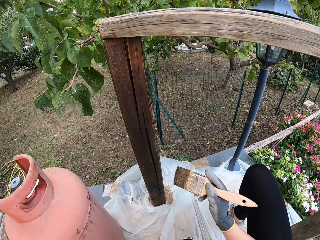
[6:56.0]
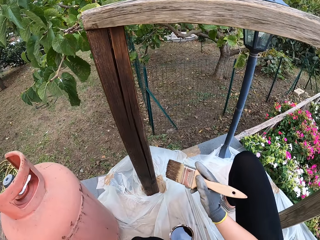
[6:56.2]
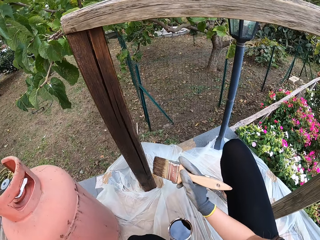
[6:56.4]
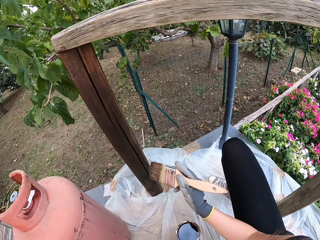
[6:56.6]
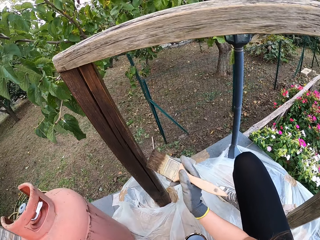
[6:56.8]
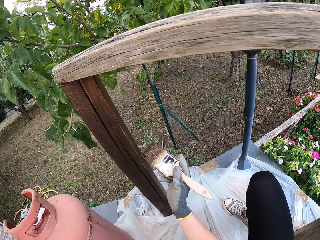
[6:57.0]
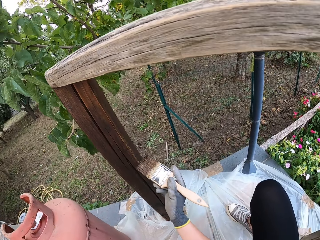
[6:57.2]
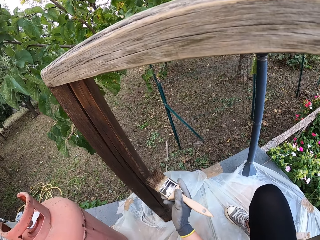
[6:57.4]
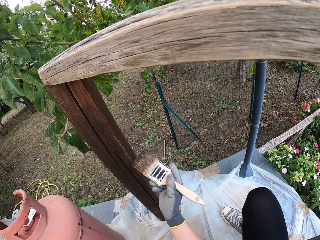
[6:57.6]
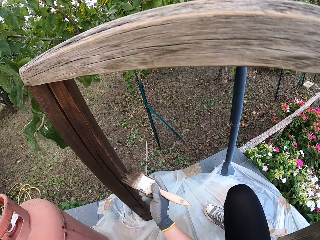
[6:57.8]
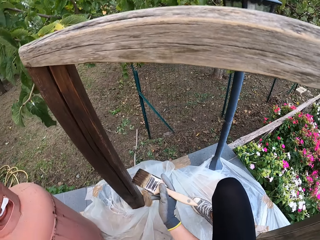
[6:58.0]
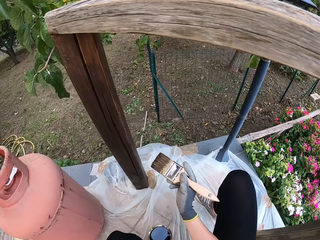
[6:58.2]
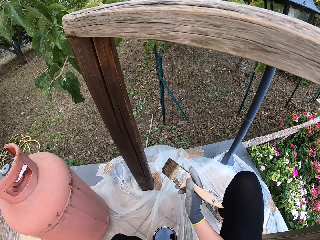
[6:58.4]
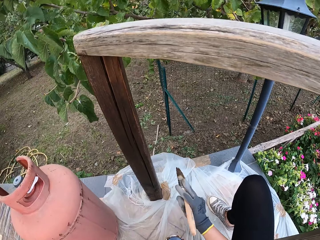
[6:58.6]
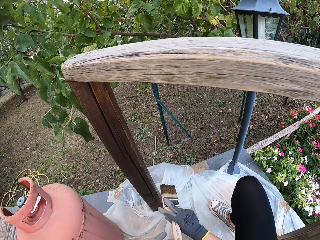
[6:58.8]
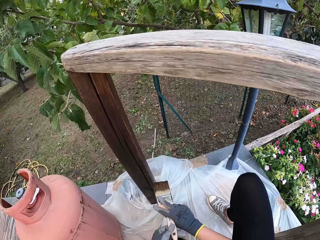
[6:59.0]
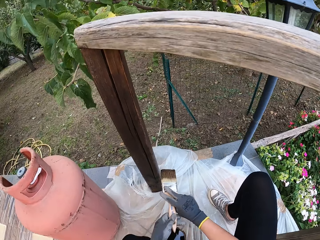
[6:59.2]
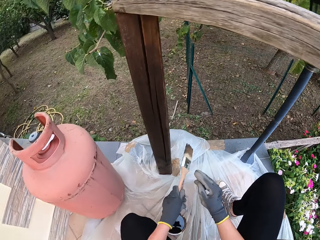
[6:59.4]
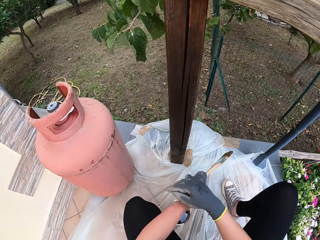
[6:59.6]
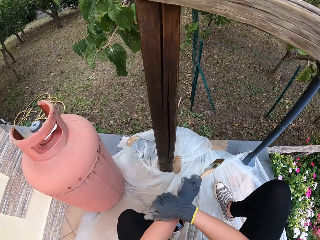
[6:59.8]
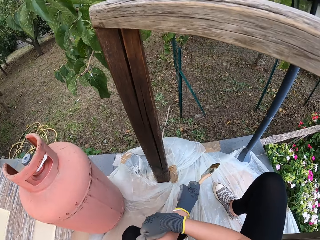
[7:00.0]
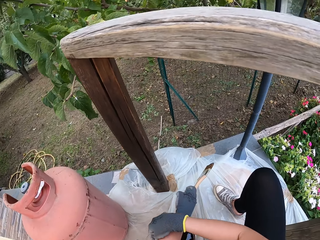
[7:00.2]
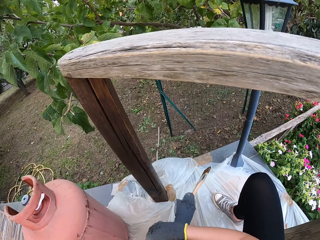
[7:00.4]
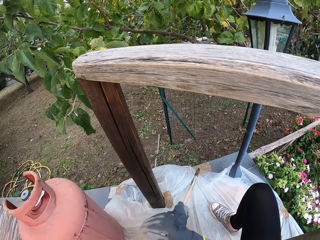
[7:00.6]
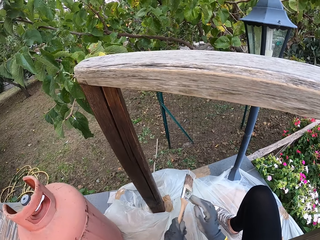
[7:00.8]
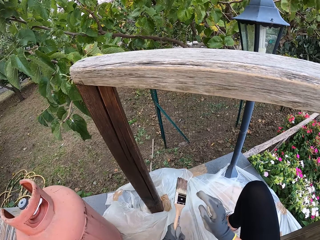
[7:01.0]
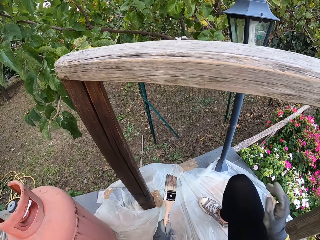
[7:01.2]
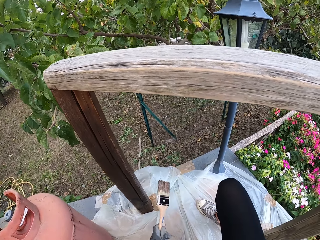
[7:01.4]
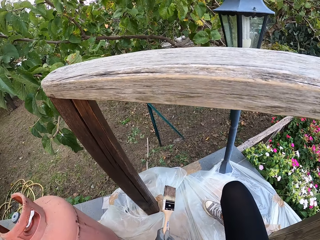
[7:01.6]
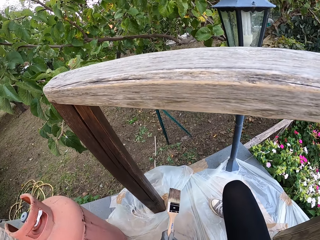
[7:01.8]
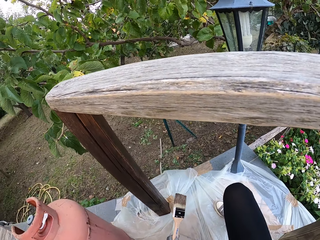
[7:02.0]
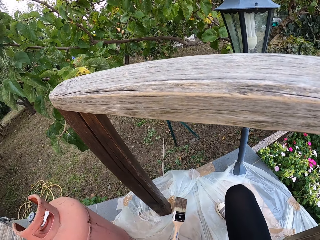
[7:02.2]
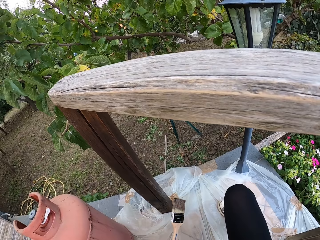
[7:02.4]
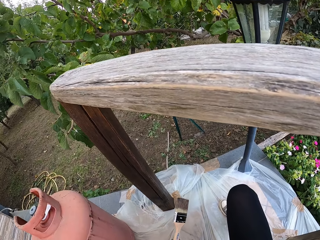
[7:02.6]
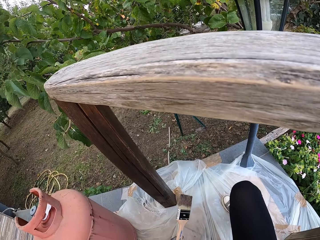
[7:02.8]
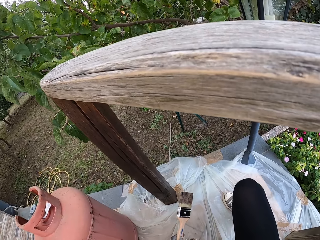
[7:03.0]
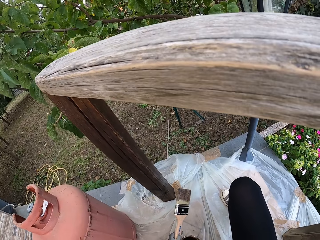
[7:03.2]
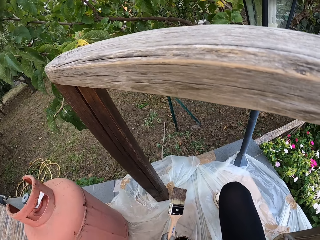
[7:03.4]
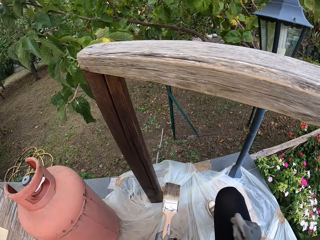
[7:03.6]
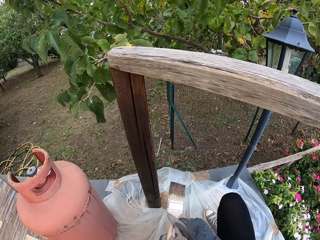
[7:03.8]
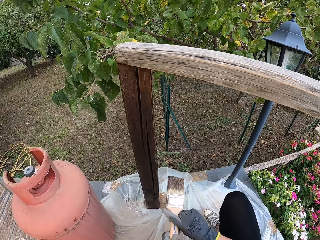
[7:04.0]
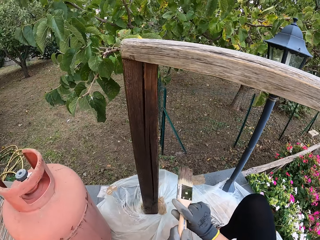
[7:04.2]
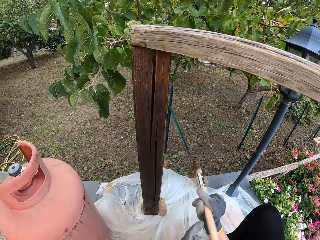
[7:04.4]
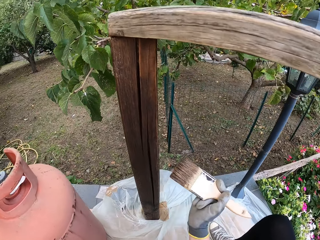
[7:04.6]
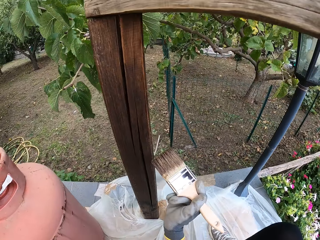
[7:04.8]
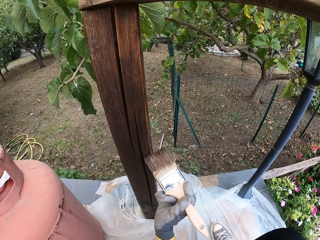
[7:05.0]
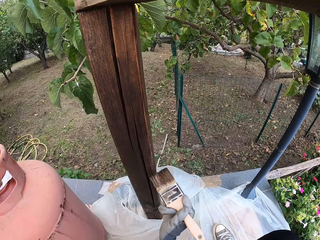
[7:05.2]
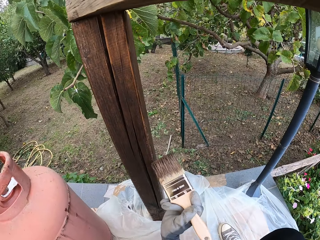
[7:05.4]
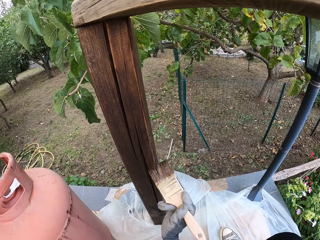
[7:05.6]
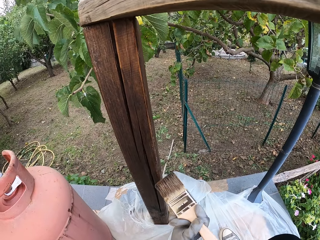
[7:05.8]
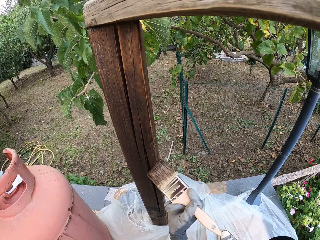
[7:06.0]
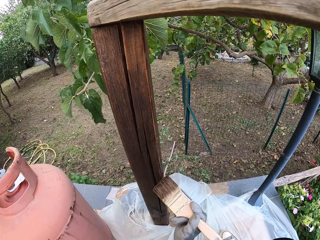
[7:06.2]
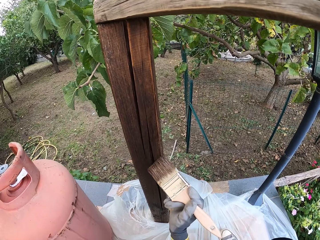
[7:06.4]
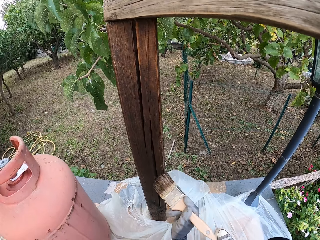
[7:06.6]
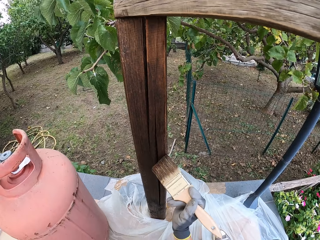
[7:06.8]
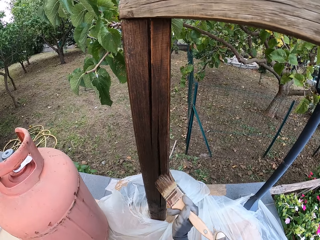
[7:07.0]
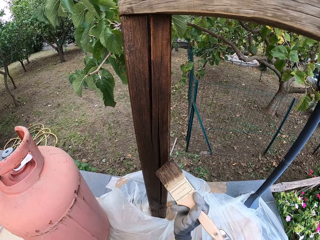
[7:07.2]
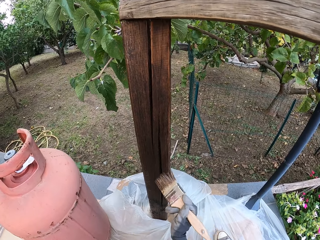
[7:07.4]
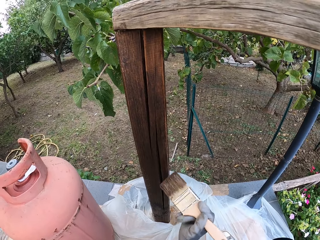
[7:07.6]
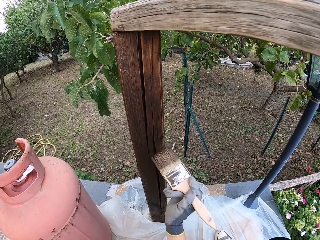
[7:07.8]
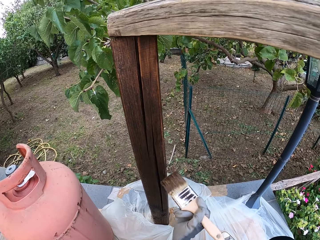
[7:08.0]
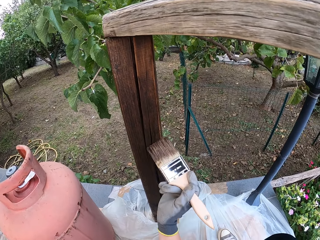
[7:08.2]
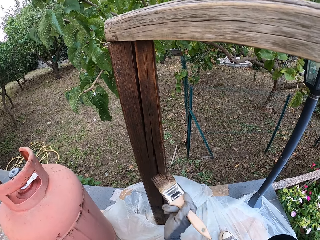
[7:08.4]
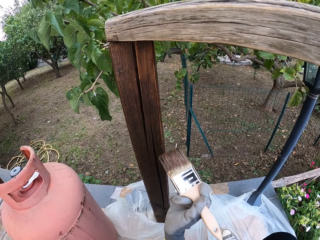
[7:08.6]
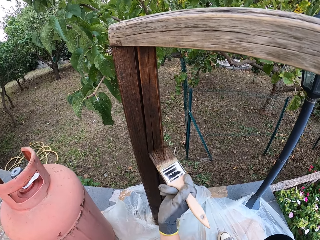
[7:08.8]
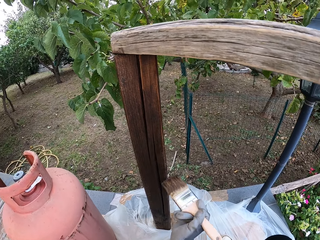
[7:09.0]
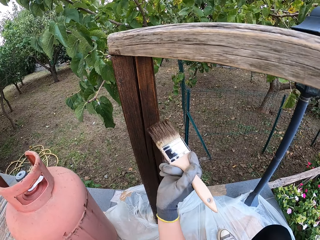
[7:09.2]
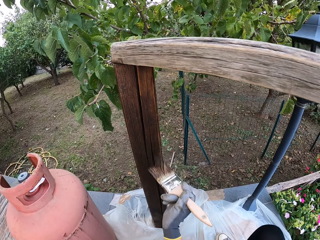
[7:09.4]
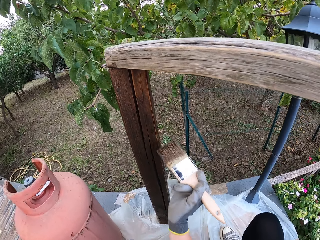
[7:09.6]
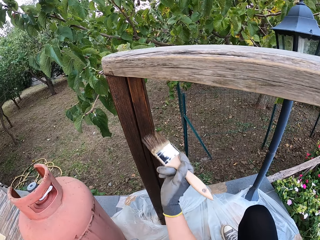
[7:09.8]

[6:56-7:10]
The camera wearer stops painting the wooden balcony rail. She switches the paint brush from her right hand to her left hand. She rubs her left hand with her right hand. She switches the paint brush from her left hand to her right hand. She paints the wooden balcony rail.

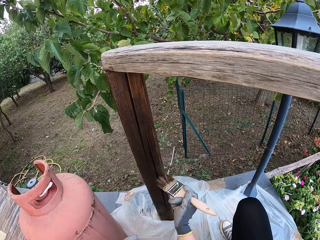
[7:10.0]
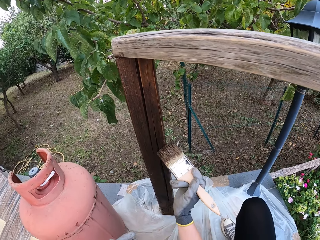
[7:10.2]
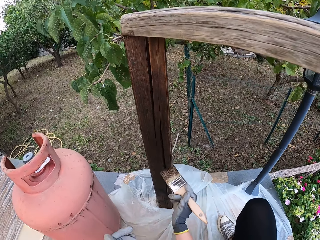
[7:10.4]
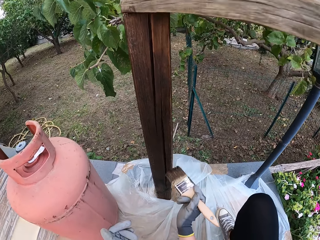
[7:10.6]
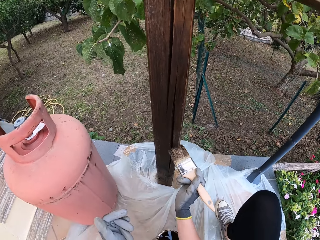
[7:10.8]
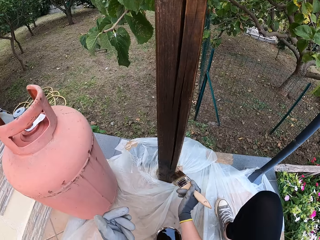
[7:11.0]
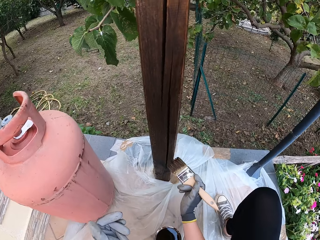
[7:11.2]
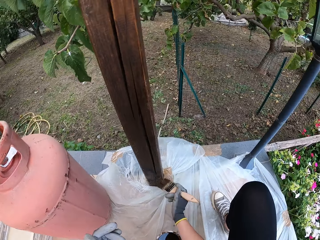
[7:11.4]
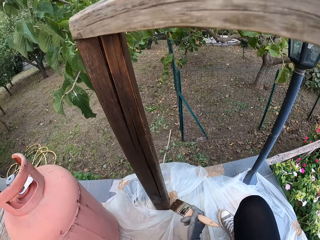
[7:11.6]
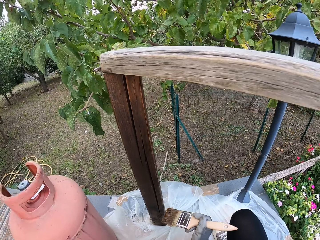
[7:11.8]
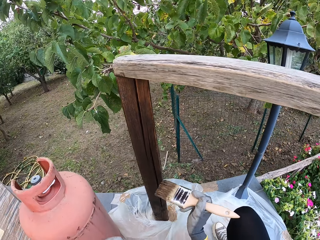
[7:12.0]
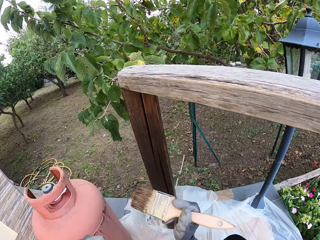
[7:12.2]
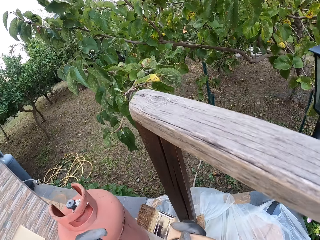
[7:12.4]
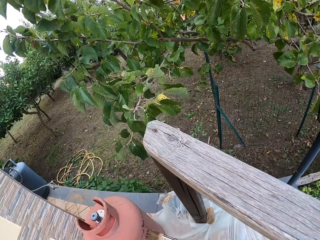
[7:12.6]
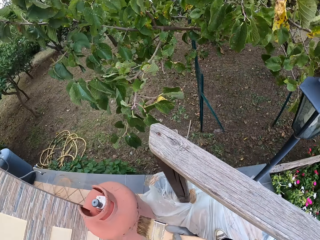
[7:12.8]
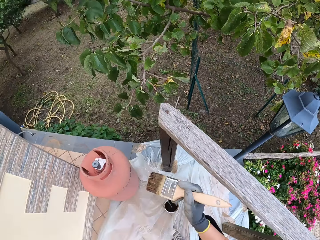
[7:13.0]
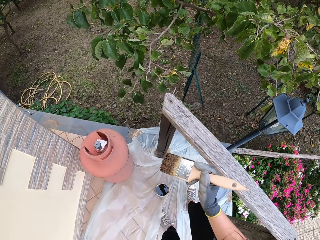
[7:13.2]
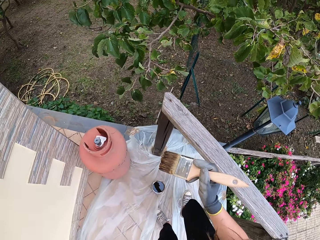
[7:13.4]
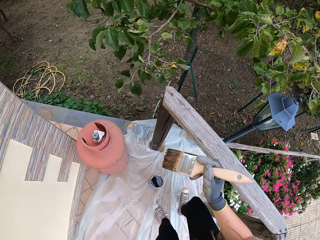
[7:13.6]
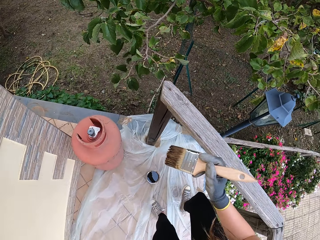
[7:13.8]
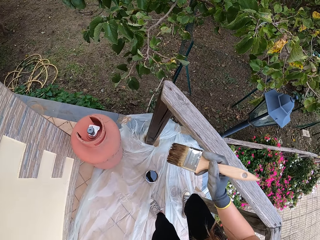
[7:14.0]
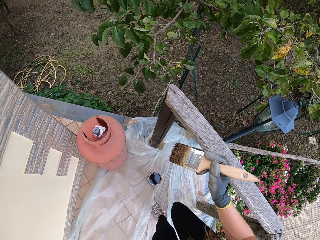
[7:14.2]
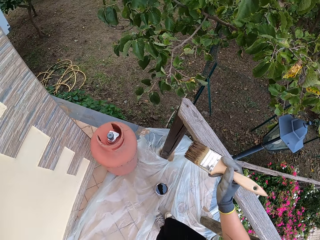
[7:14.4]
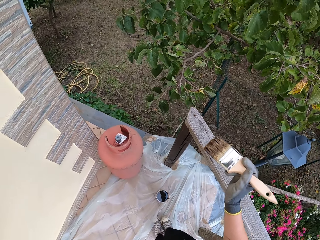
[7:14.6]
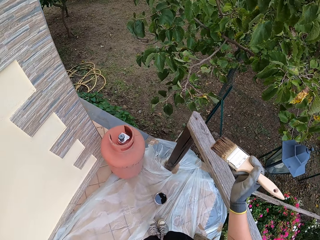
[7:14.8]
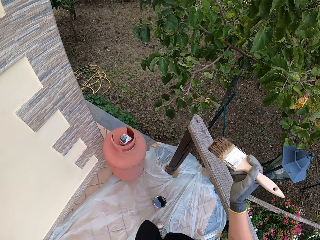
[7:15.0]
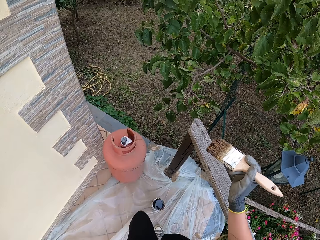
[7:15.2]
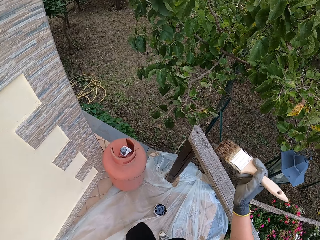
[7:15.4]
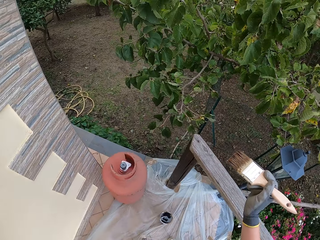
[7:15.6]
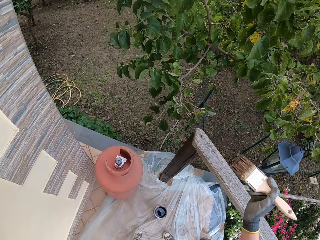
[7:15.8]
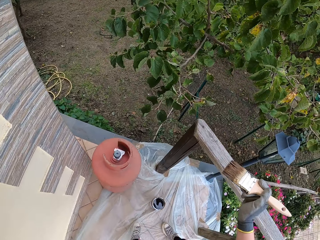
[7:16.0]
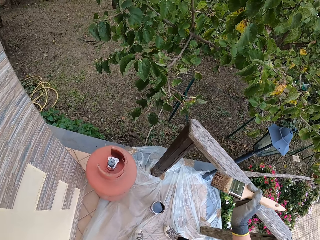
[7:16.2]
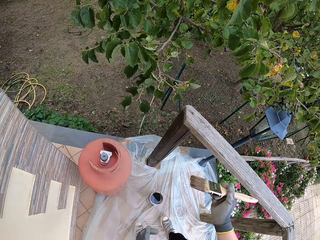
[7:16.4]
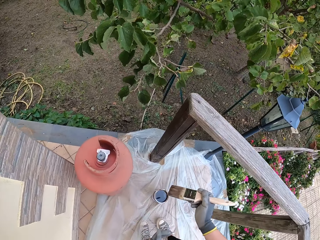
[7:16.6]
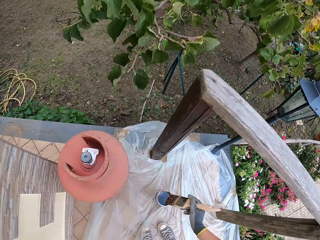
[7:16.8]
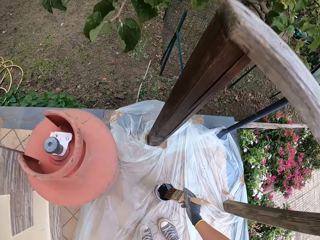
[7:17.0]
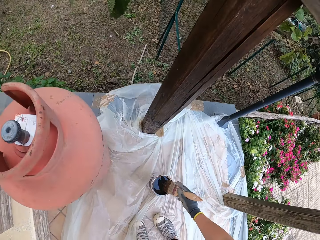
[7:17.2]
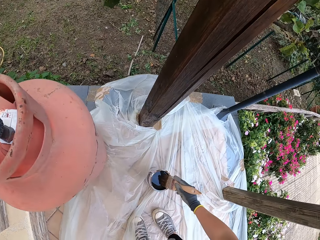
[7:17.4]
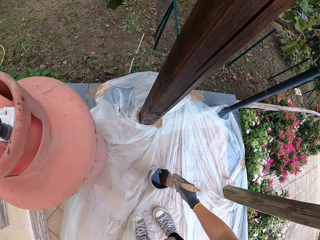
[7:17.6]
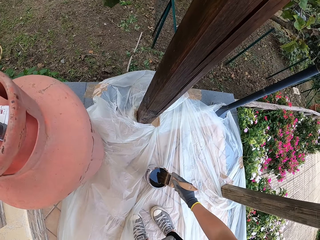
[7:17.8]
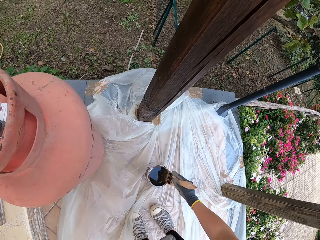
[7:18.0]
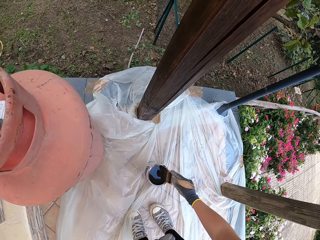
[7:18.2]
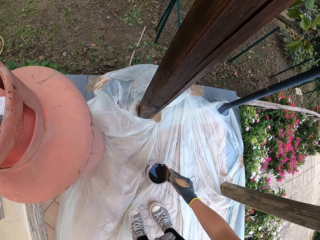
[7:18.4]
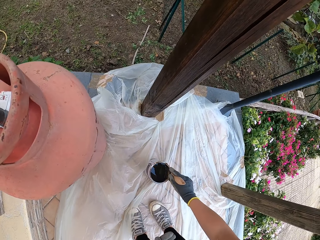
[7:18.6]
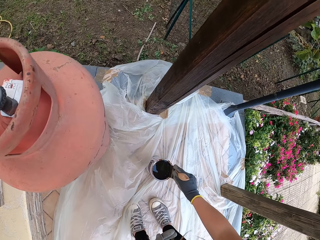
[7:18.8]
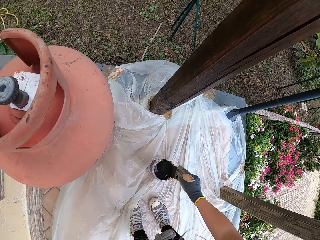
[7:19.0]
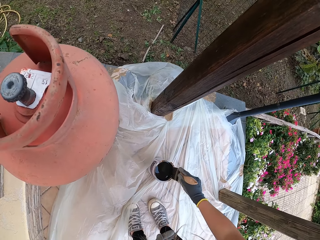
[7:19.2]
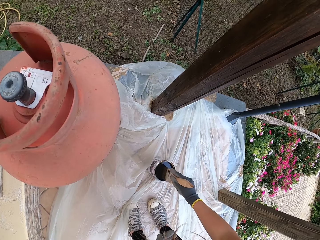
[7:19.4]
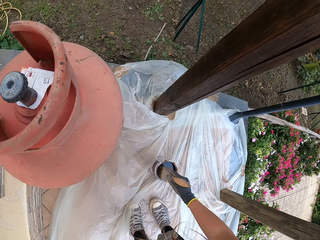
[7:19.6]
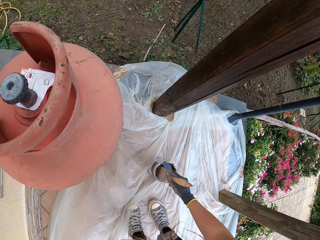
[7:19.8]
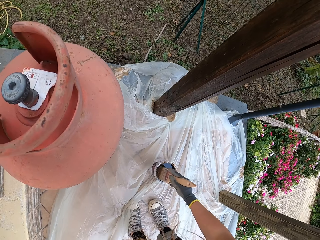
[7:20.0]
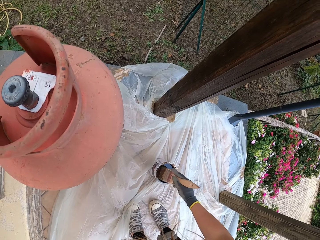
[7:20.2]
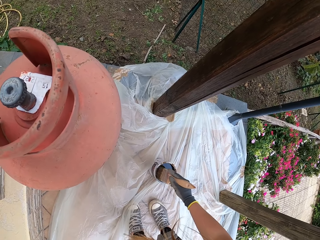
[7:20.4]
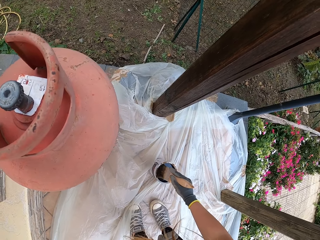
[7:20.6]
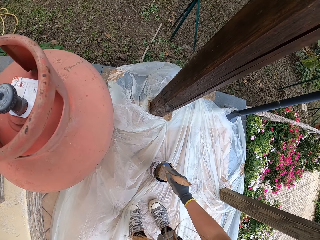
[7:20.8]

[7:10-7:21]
The camera wearer stands up. They dip the paint brush in the paint container. They bend.
